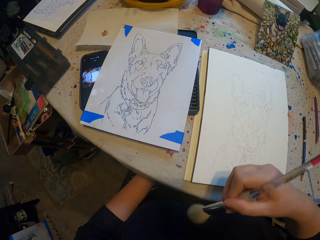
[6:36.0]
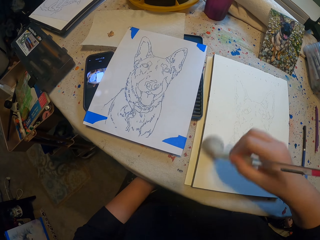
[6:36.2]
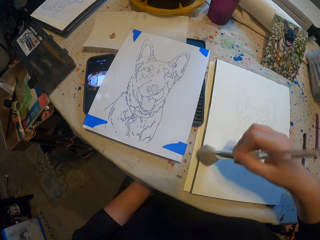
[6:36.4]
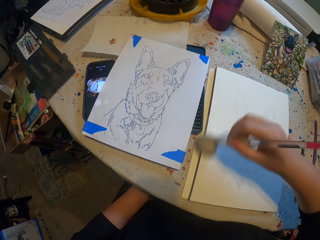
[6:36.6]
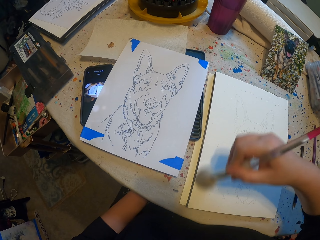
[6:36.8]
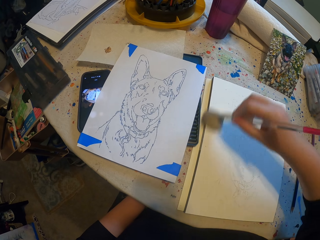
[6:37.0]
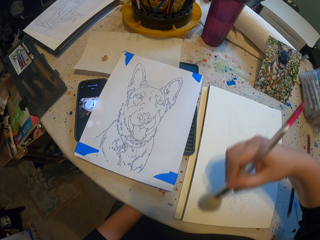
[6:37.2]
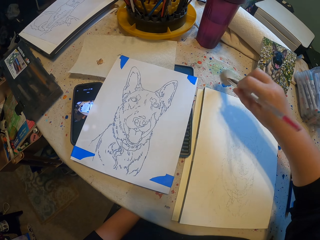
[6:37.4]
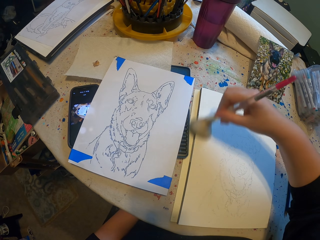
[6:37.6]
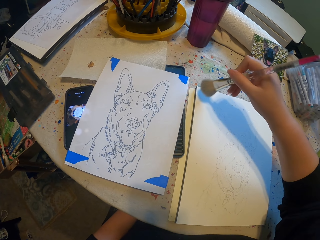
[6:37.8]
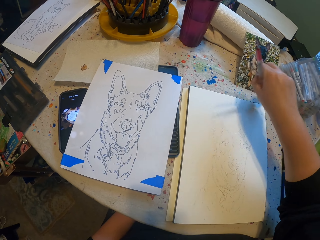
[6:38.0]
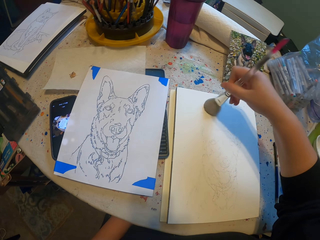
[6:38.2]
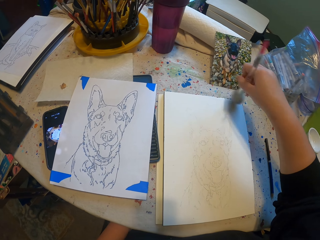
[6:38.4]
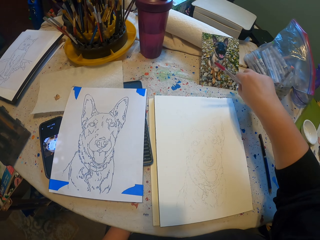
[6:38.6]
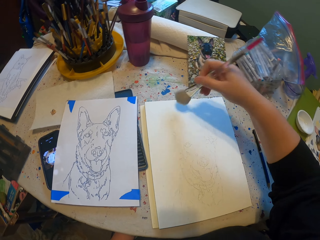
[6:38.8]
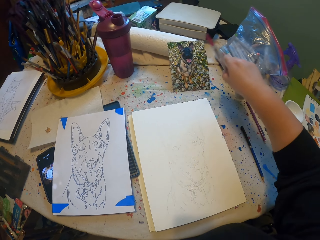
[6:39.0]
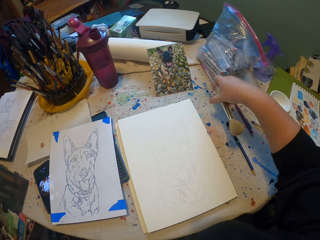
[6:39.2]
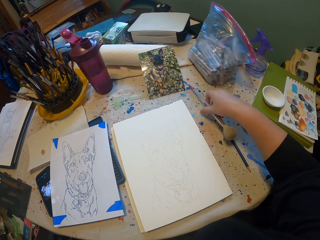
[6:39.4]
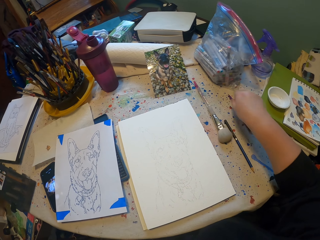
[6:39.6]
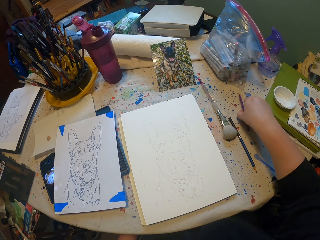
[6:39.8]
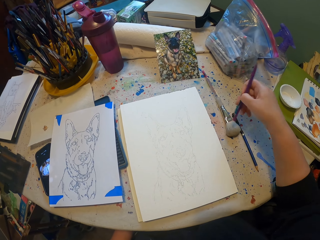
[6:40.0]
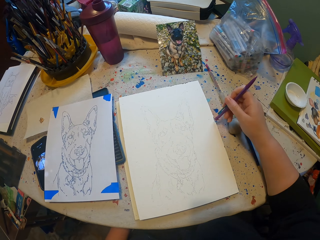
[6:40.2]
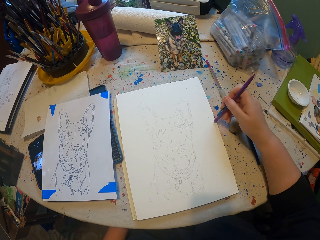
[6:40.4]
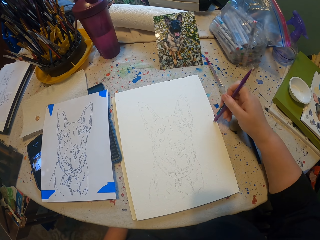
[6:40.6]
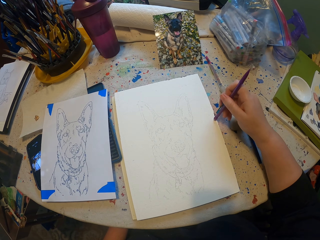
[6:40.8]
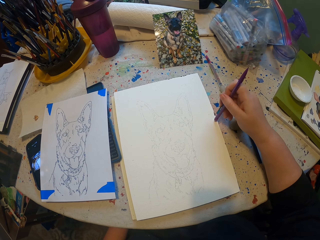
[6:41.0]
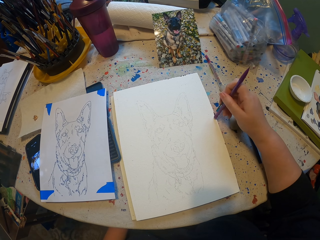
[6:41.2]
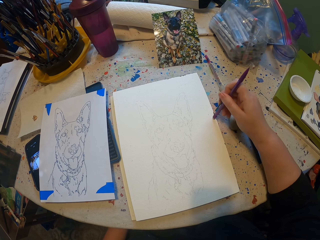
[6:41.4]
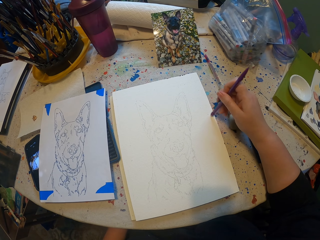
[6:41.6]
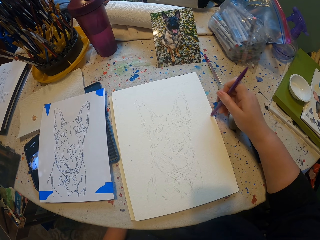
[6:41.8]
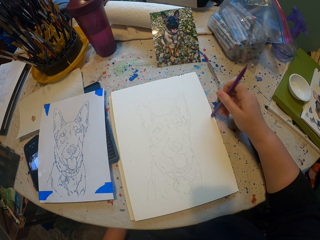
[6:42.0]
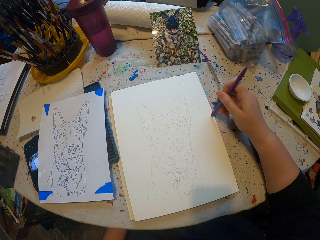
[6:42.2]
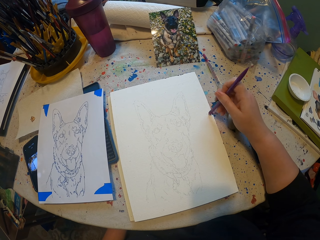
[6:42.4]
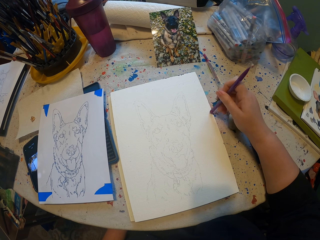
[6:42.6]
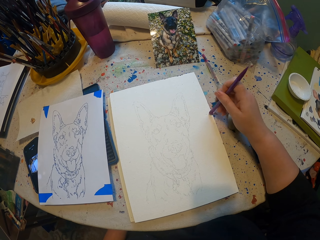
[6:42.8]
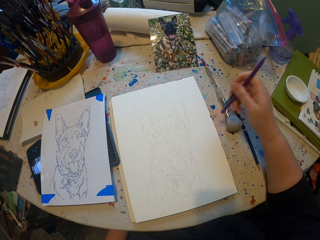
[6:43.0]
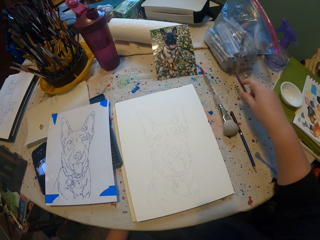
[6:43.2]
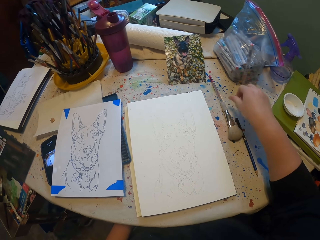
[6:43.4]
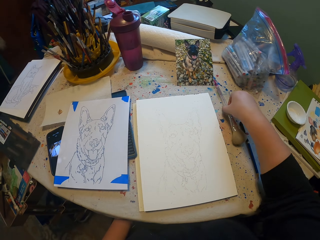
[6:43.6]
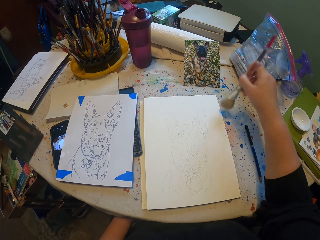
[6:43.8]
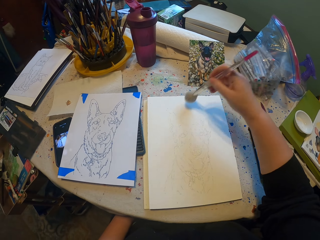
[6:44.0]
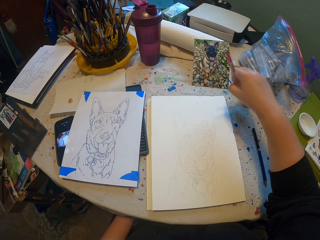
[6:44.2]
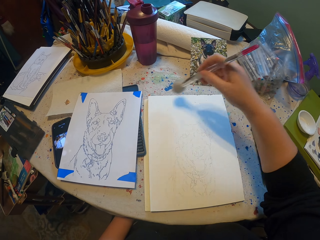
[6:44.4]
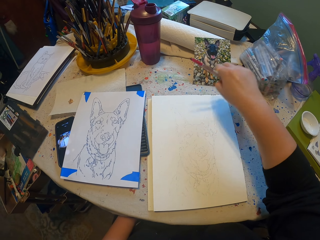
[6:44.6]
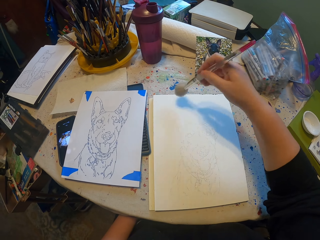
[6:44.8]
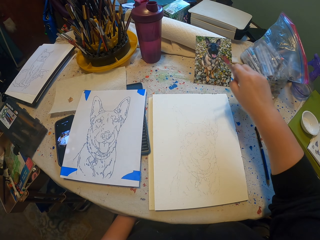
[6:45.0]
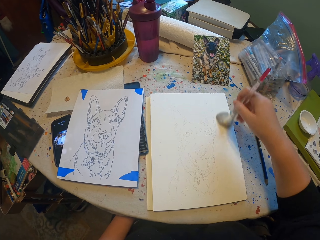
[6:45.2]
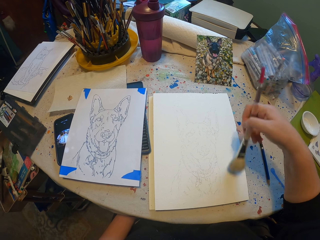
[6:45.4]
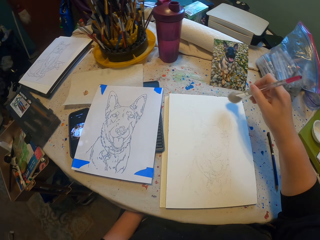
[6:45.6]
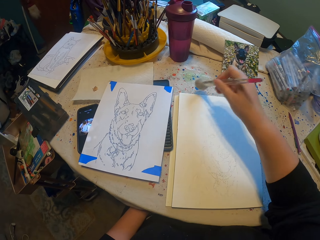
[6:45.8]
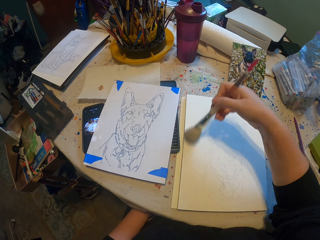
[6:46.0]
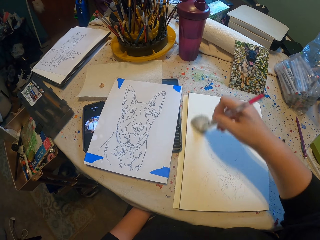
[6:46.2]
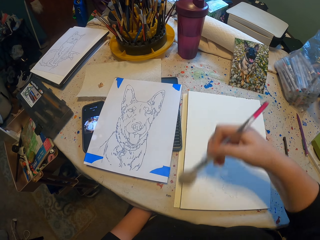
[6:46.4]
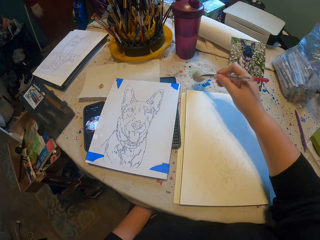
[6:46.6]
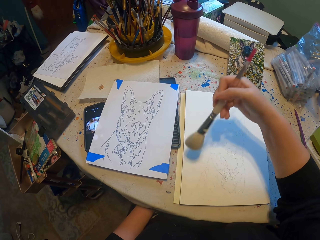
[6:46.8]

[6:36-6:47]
The camera wearer puts the brush on the table. They pick up a rubber. They rub the sketch. They put the rubber on the table, pick up the brush and brush the drawing.

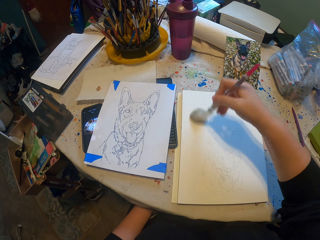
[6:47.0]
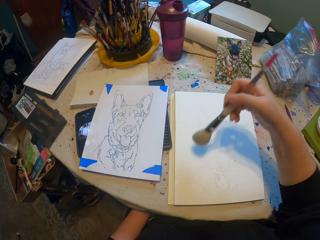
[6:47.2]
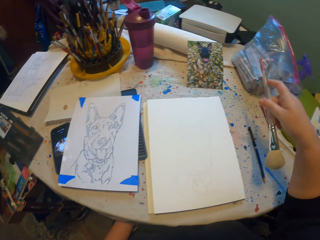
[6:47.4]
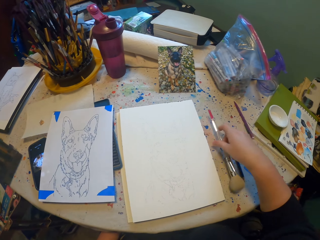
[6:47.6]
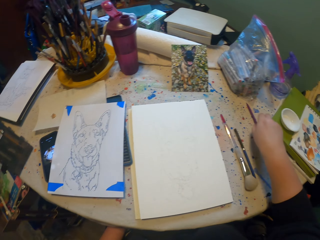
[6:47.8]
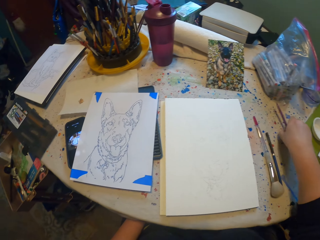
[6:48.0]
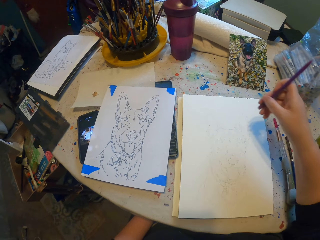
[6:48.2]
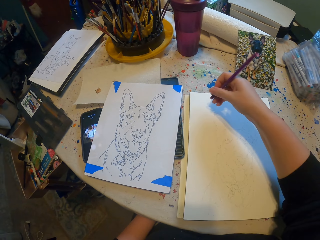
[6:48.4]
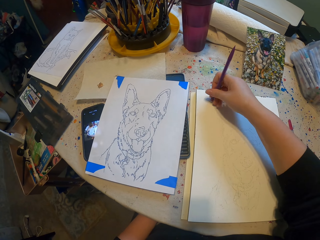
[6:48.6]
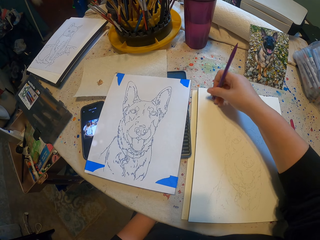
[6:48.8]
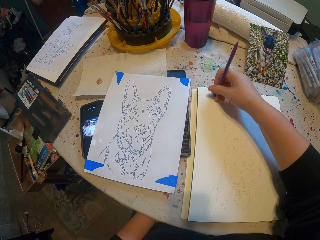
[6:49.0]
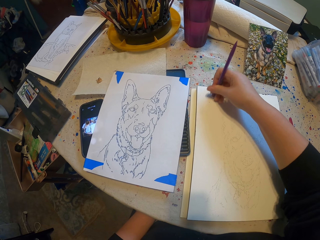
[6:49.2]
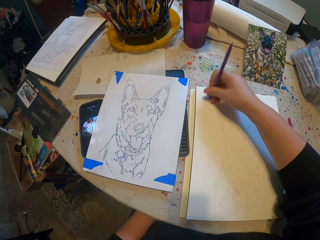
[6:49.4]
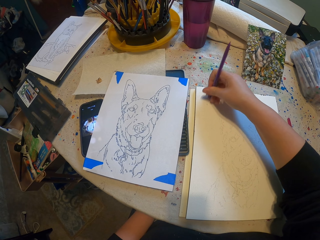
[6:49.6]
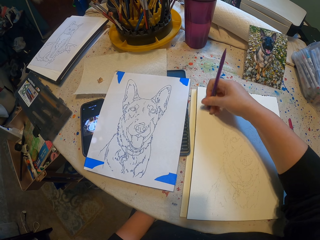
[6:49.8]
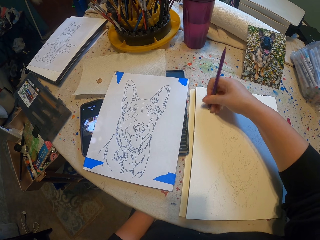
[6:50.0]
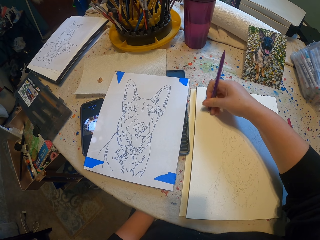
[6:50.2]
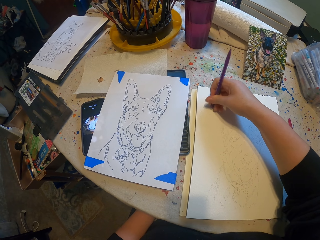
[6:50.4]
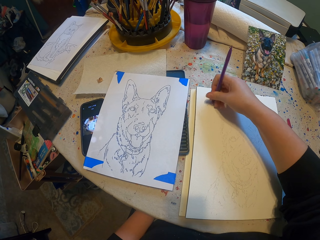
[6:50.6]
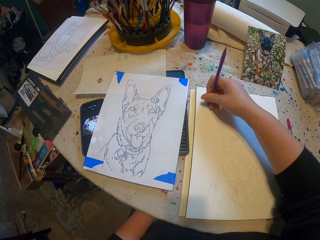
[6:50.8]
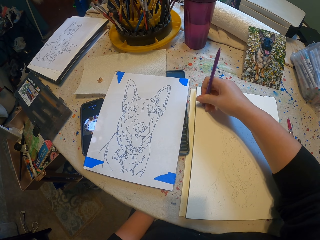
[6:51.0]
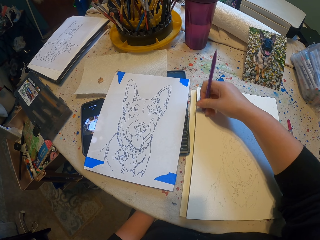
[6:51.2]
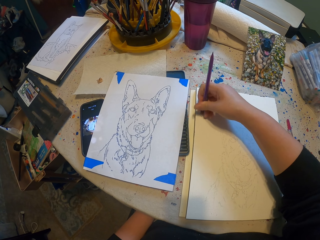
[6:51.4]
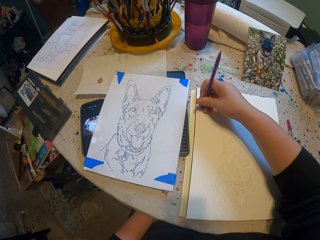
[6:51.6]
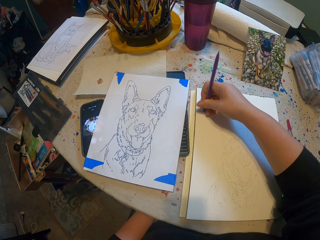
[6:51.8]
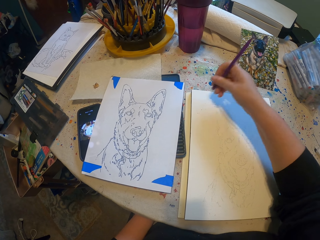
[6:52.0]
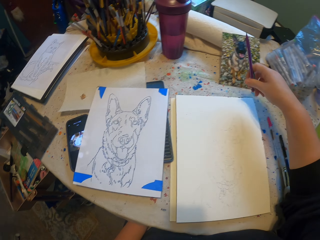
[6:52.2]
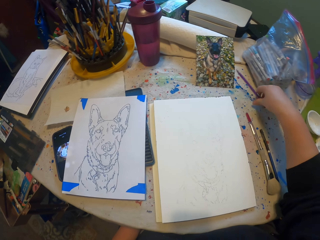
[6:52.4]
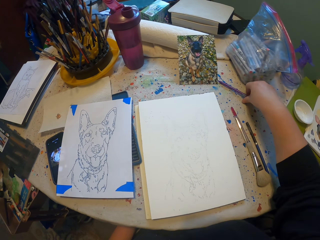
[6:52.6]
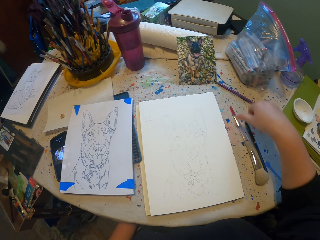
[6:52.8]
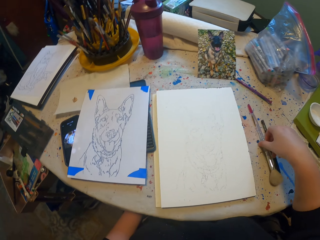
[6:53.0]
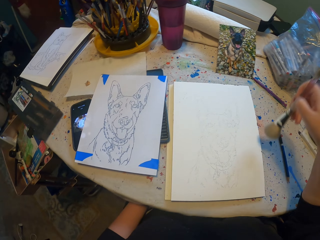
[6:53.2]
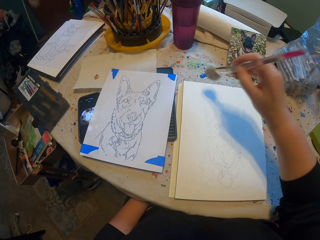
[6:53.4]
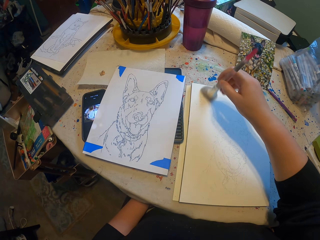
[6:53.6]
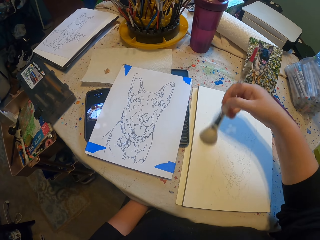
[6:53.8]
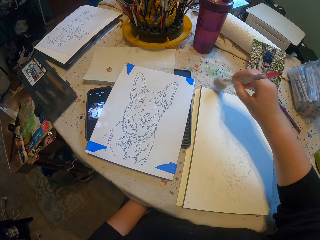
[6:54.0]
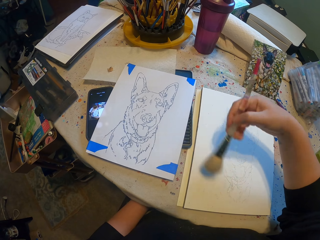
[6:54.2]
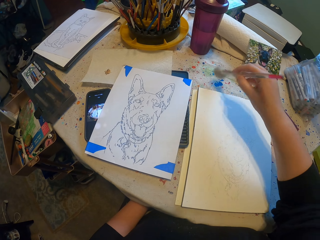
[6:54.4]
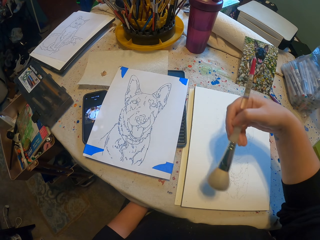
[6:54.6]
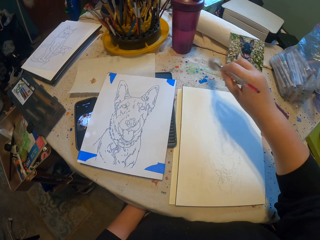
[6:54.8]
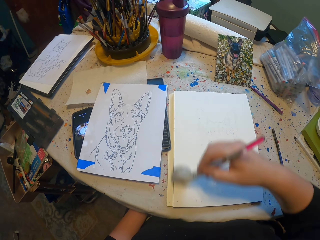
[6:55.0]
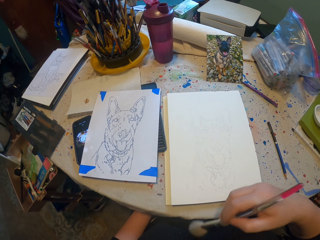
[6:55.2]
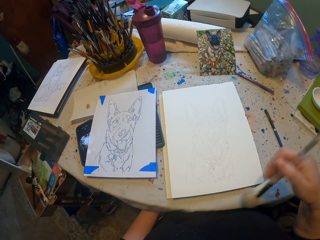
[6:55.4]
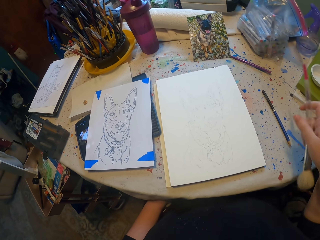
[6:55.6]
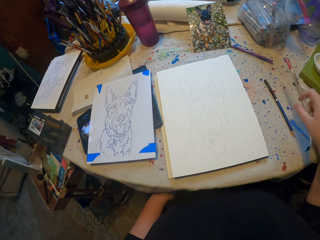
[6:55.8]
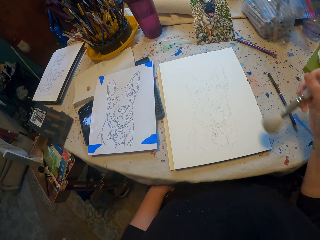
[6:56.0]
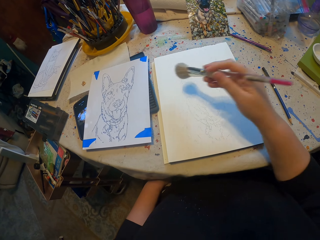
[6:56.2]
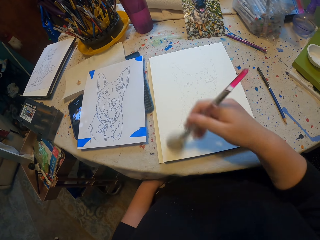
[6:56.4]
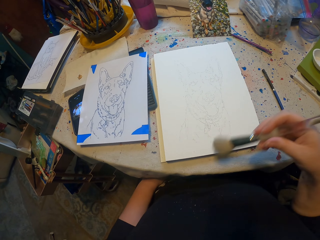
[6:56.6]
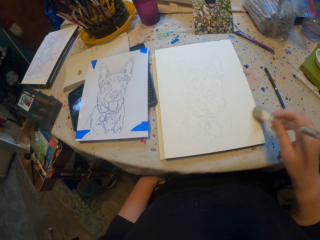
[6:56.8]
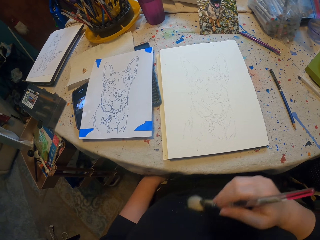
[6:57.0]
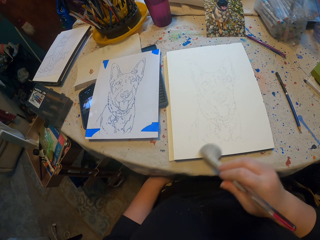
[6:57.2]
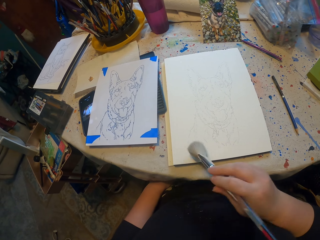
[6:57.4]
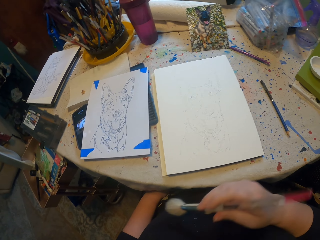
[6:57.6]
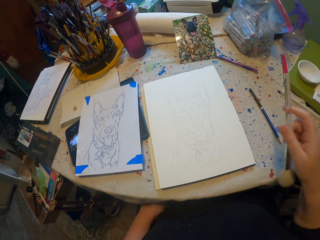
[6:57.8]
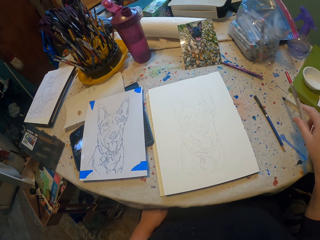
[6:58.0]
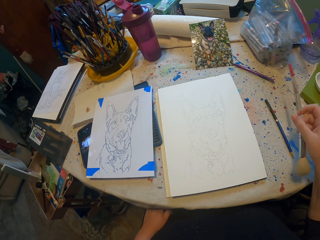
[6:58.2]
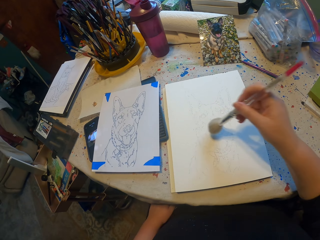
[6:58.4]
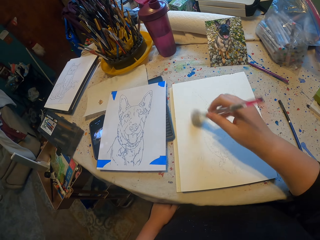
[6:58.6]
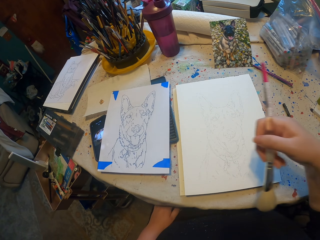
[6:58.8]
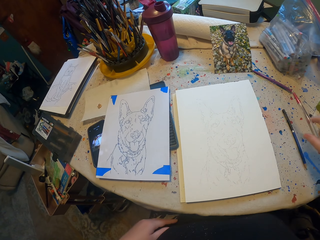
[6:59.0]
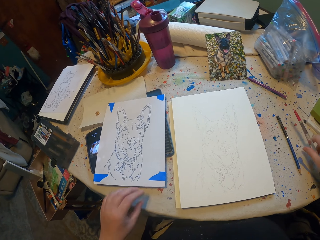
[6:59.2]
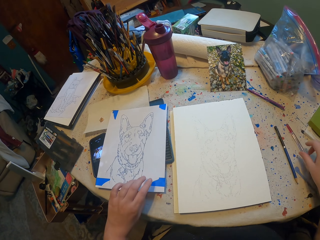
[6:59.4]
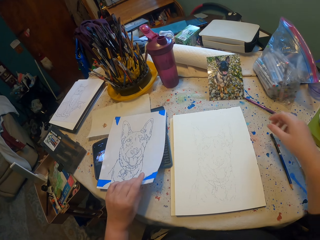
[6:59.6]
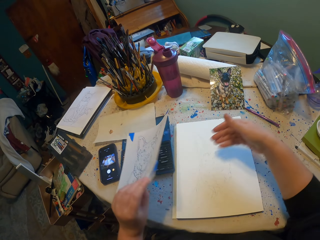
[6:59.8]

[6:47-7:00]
The camera wearer puts the brush on the table. They pick up a rubber. They rub a sketch. They put the rubber on the table, pick up the brush and brush a sketch paper. They put the brush on the table.
